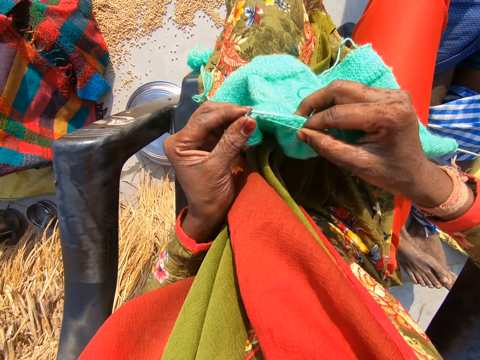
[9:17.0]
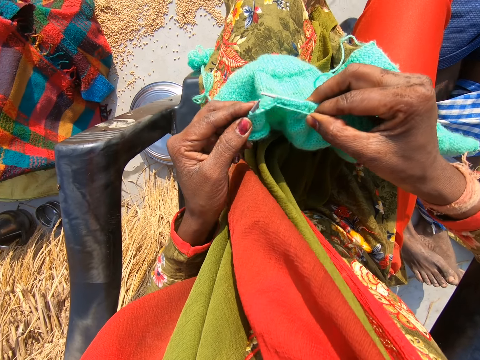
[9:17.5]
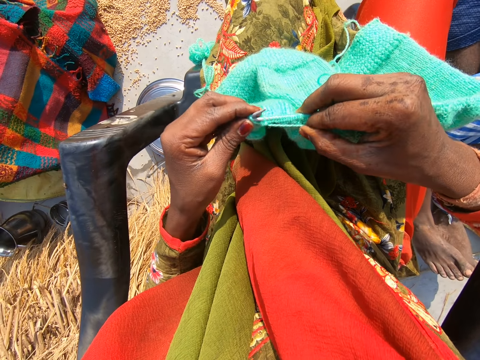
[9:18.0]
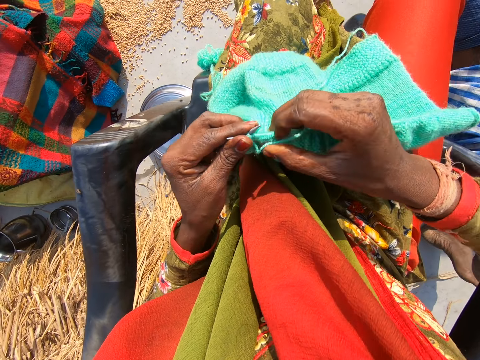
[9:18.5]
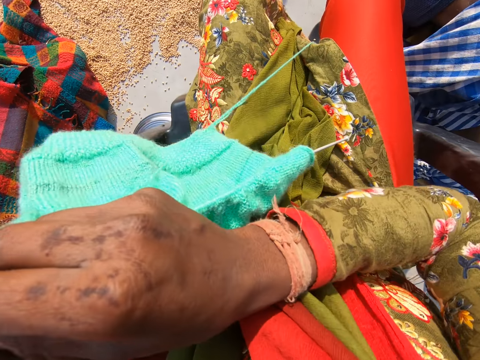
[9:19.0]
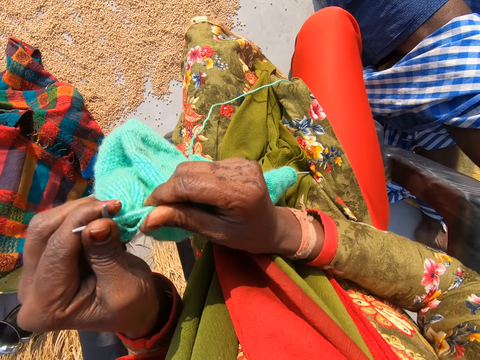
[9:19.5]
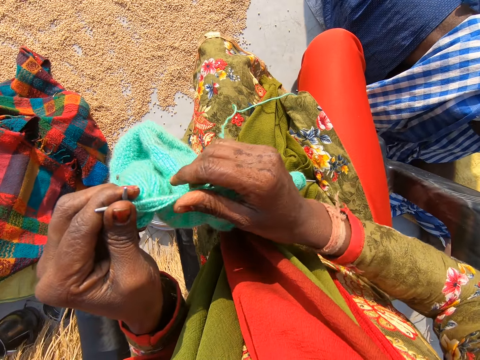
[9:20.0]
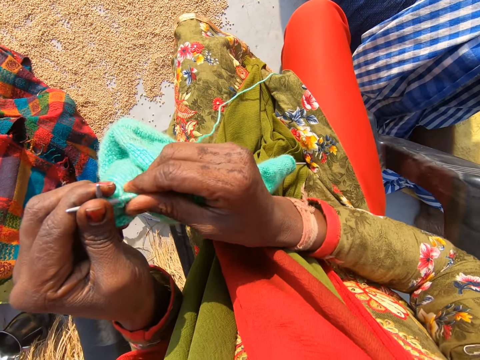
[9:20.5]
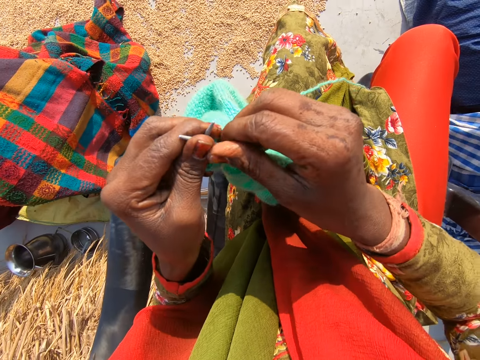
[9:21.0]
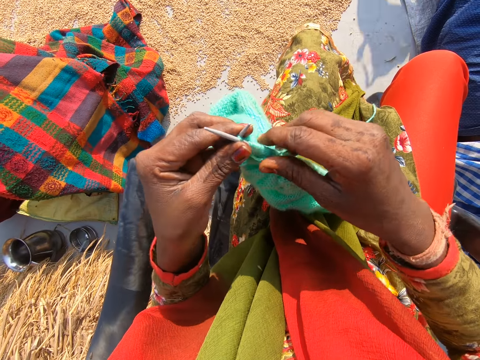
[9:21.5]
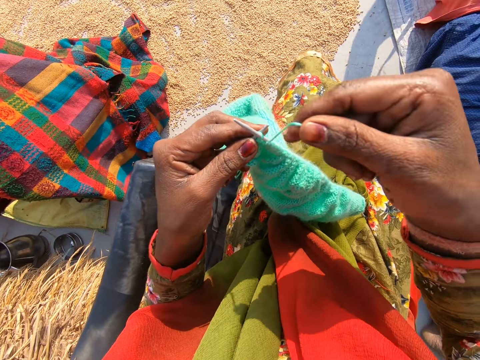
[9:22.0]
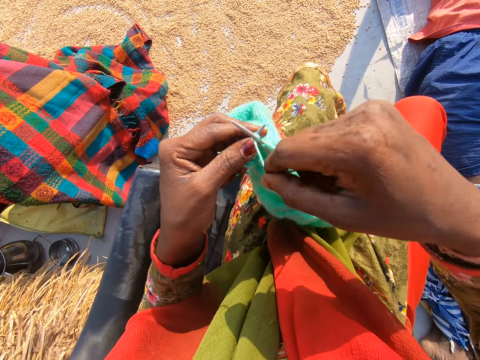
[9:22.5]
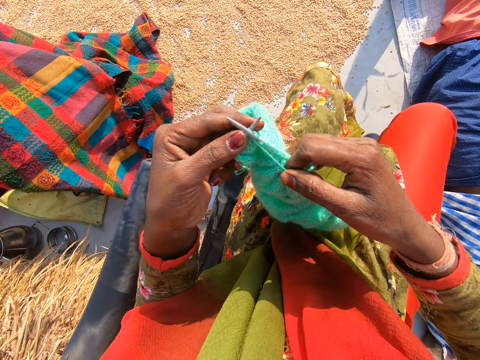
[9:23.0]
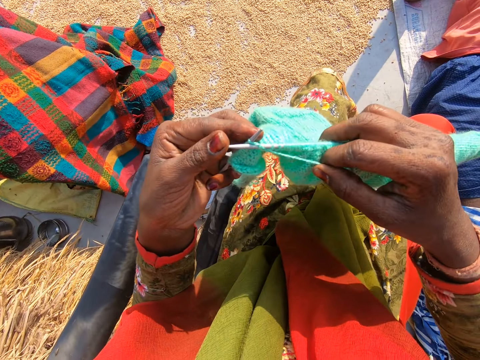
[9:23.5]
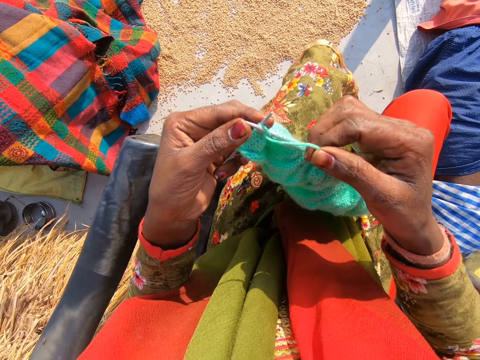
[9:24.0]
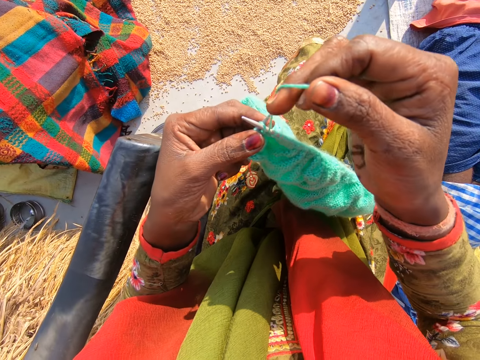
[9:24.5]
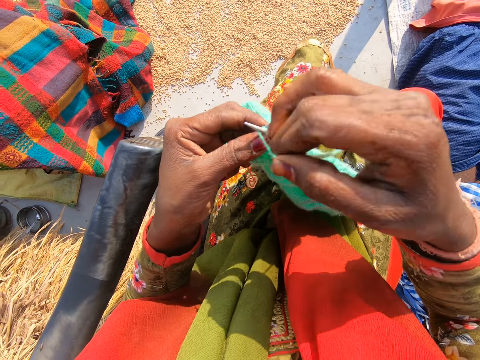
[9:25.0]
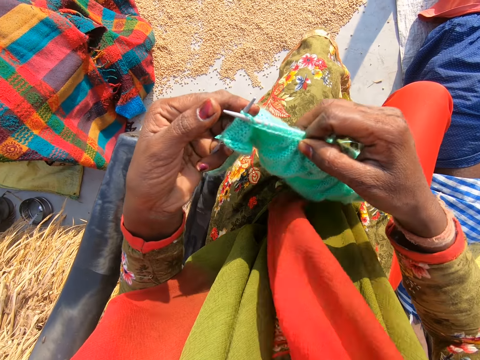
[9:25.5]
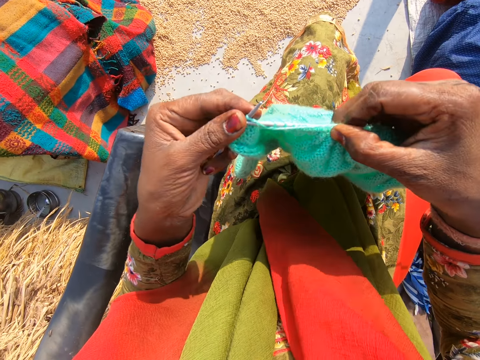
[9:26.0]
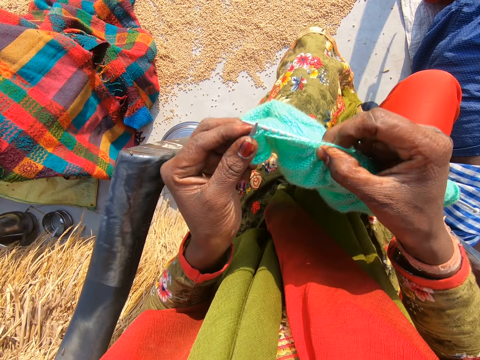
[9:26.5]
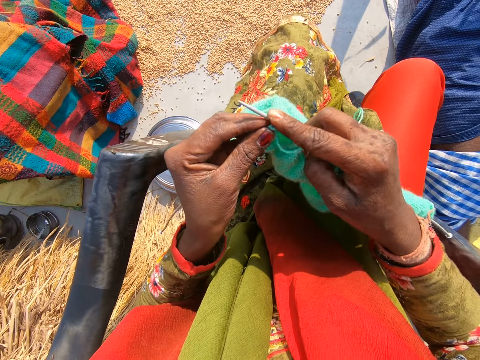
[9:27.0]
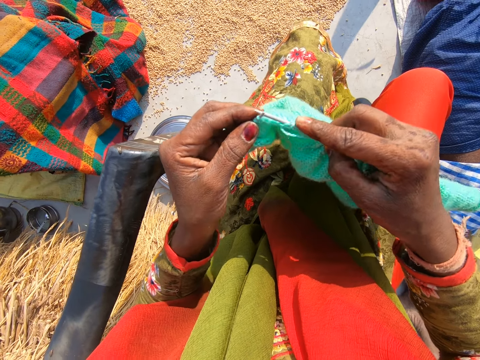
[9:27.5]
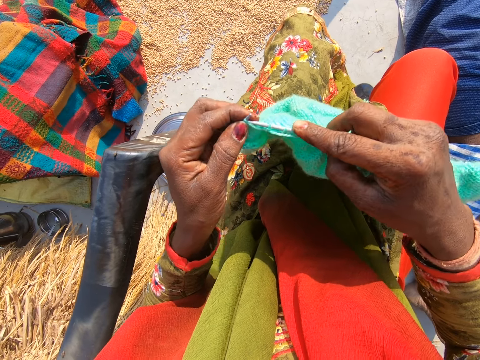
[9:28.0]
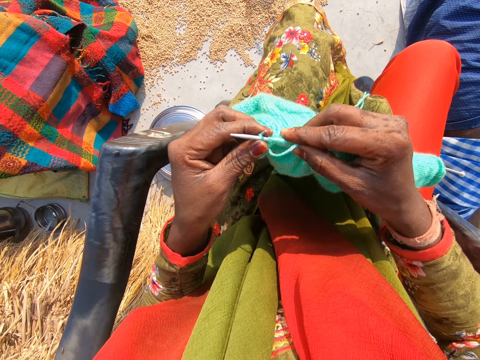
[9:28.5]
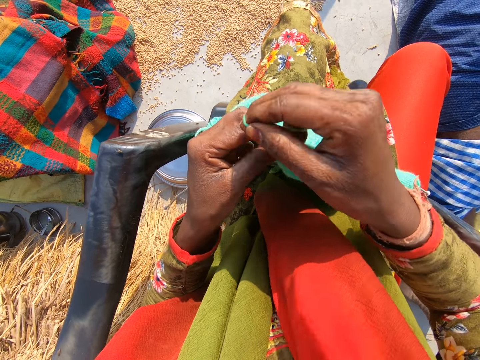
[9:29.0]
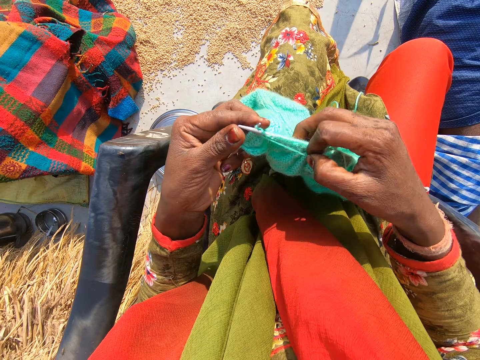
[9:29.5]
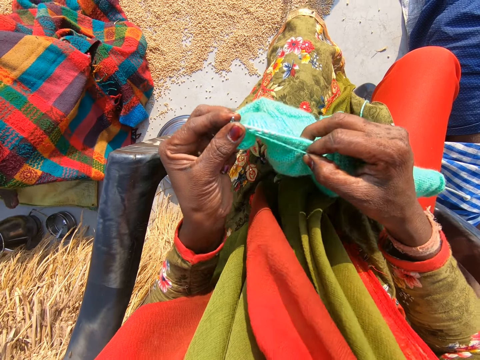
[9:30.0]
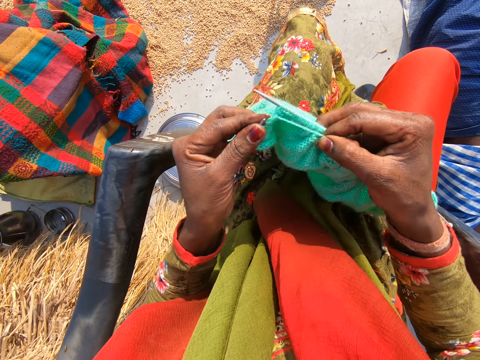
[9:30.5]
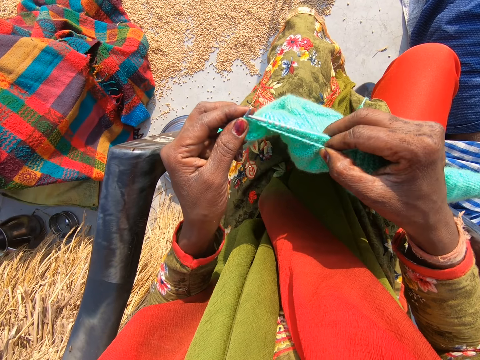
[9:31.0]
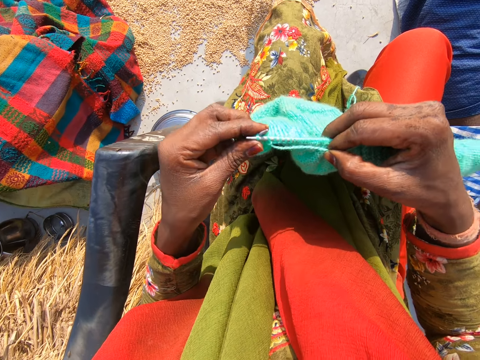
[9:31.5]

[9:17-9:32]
The man lifts his right leg. The camera wearer adjusts the cloth on the first needle with her right hand. She knits the cloth with the wool and the needles.

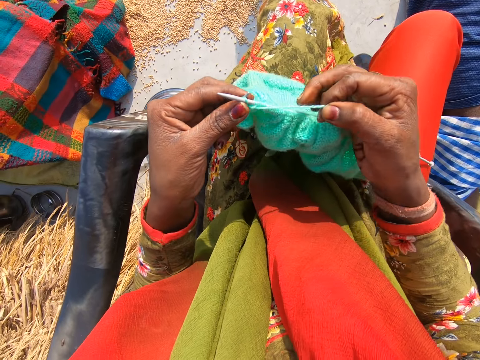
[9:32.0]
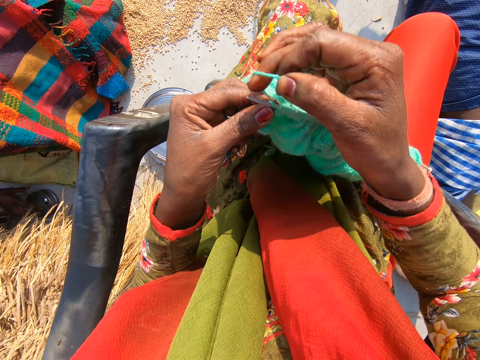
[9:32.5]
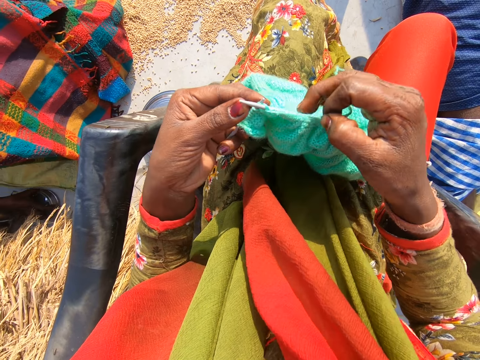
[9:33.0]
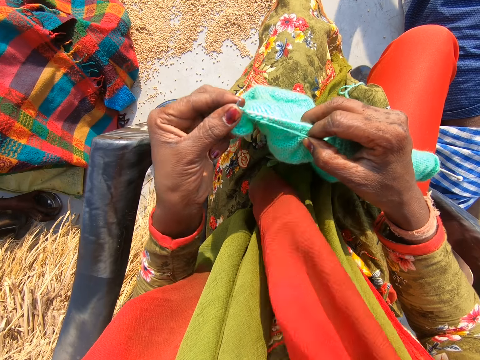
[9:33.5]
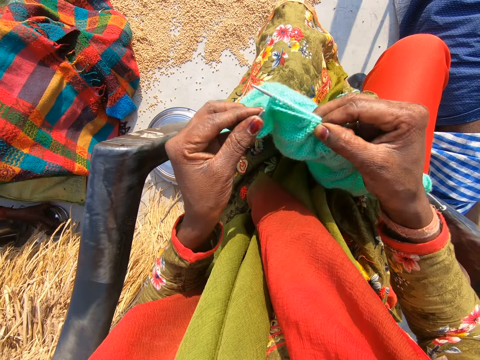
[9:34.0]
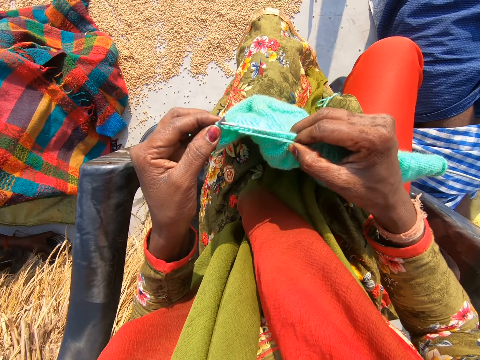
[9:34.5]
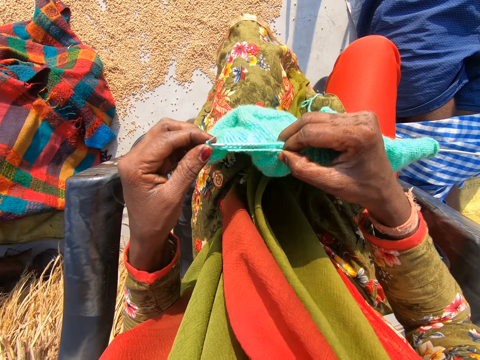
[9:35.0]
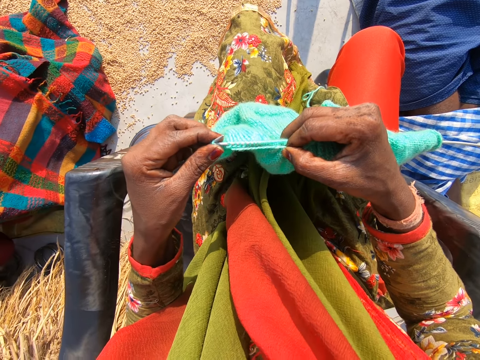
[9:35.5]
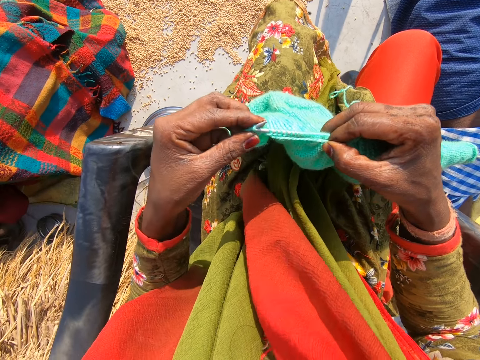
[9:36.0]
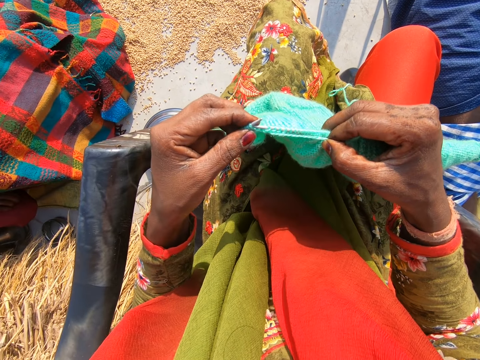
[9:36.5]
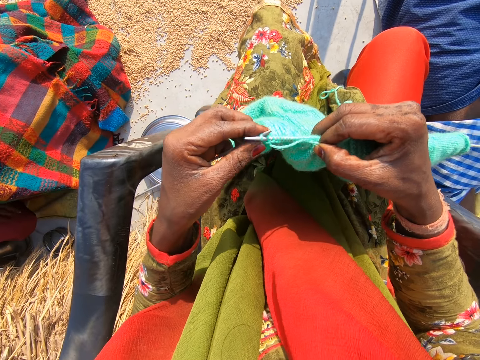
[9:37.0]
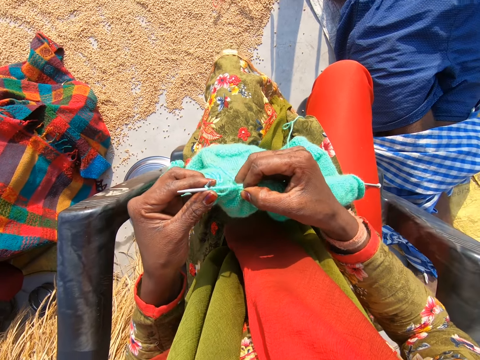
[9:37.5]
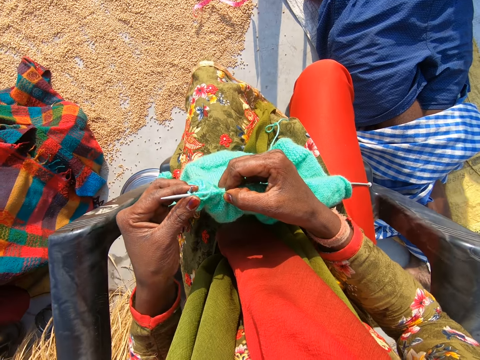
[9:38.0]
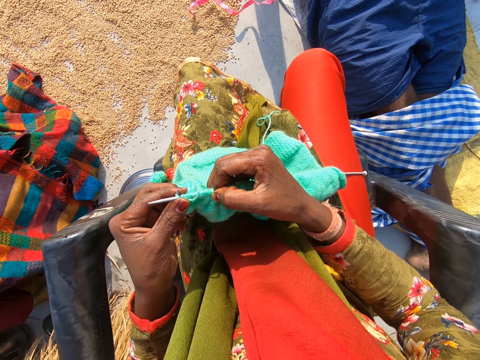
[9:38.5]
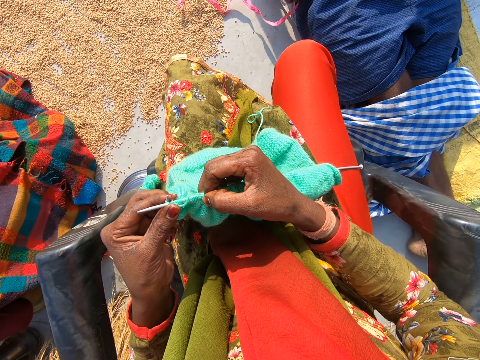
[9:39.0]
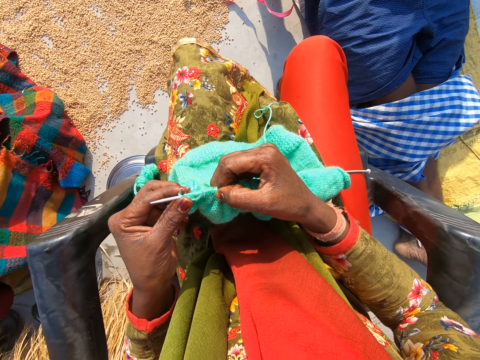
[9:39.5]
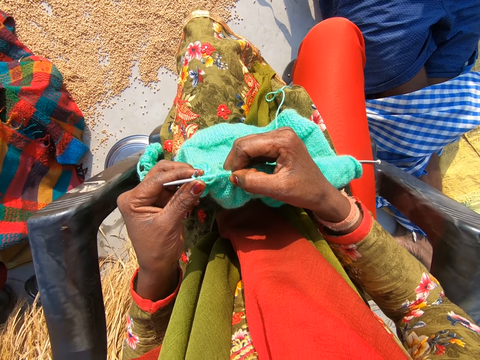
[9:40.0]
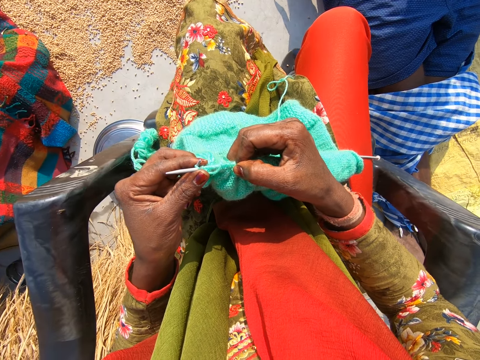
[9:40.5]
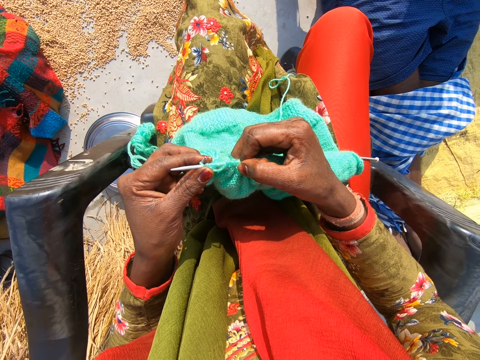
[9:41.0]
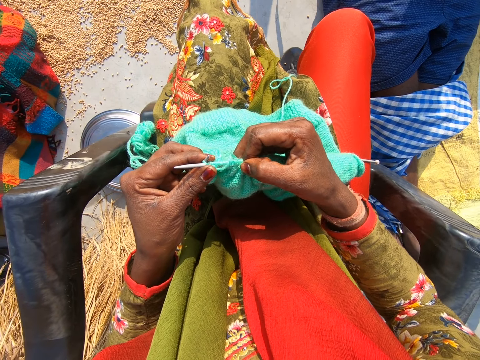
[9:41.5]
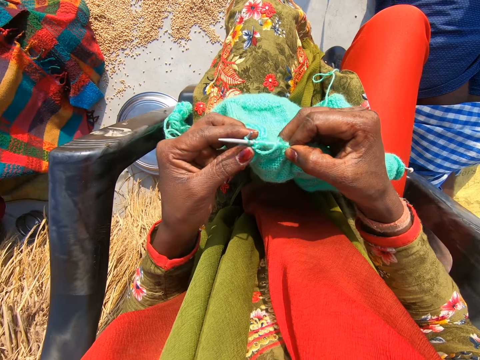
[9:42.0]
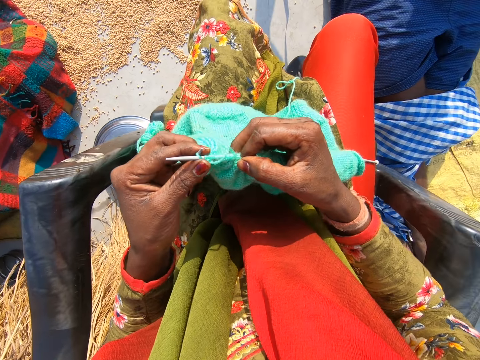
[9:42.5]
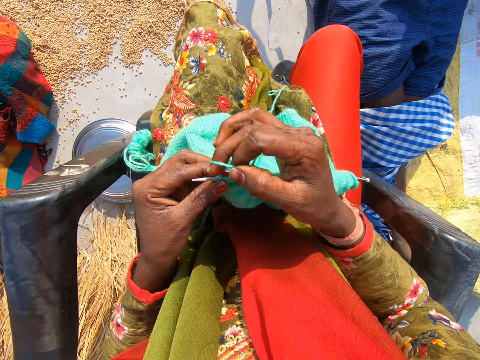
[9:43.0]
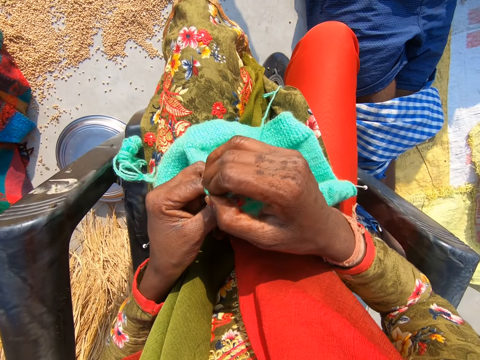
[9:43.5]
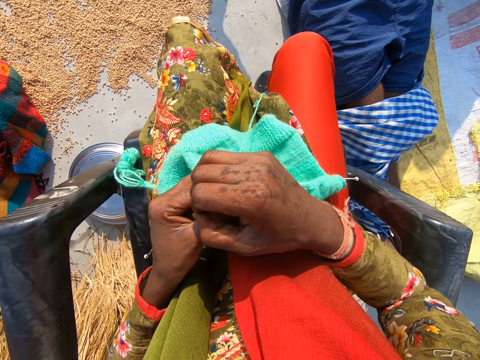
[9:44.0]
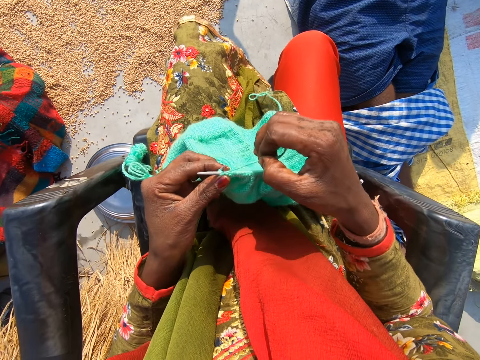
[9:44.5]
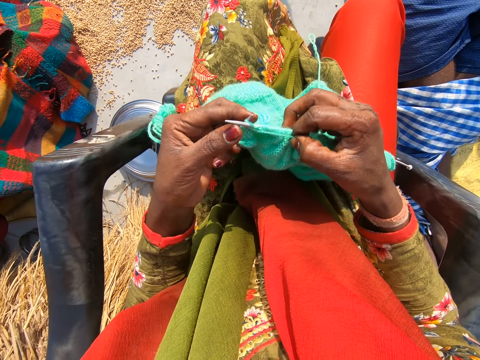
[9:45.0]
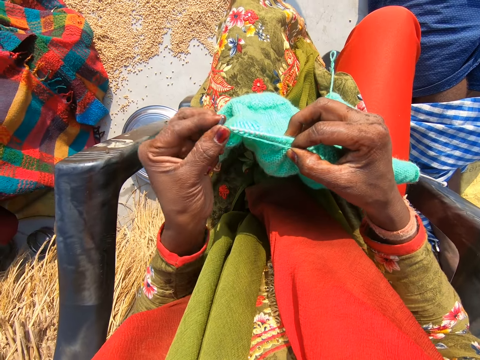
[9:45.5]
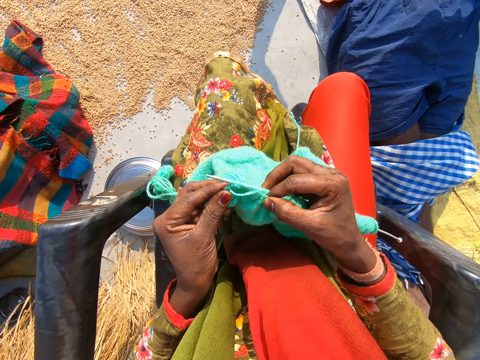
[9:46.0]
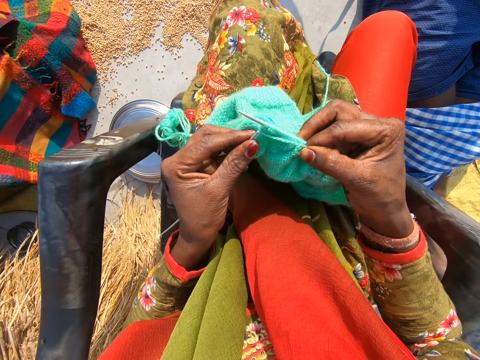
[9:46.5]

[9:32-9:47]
The camera wearer holds on the crochet for a while. She knits the fabric and adjusts the cloth on the first needle with her left hand.
